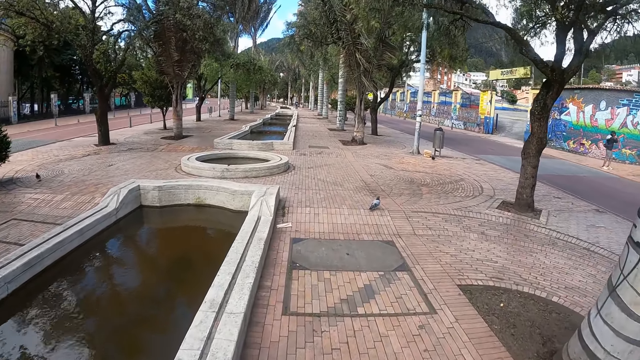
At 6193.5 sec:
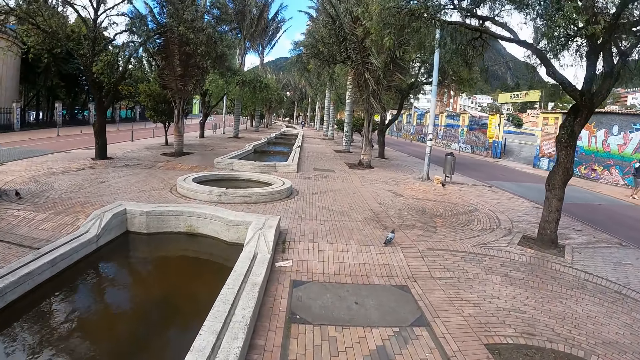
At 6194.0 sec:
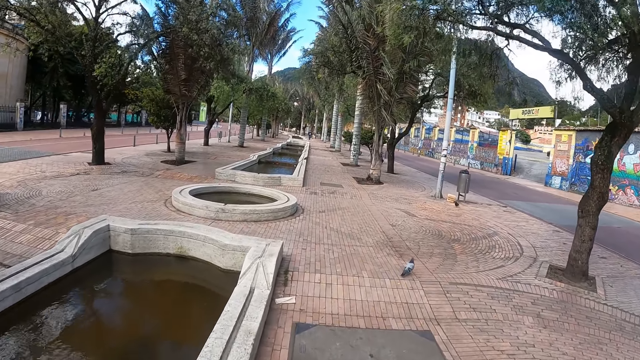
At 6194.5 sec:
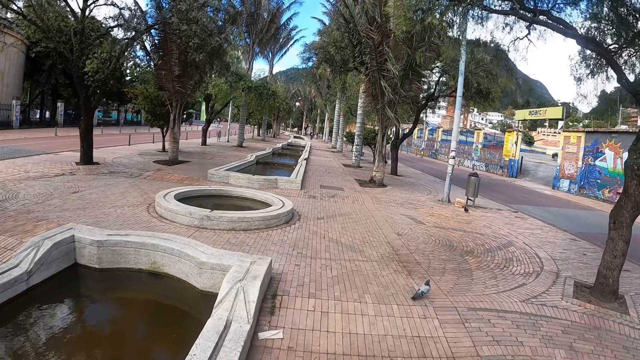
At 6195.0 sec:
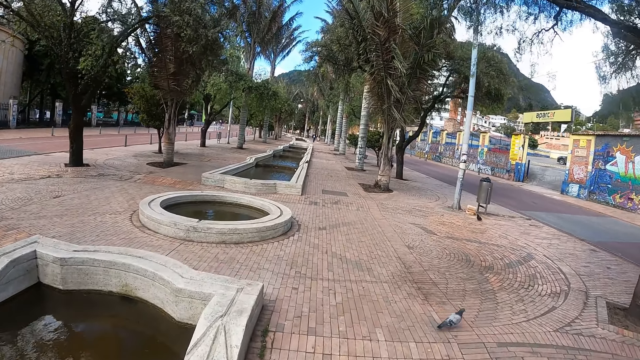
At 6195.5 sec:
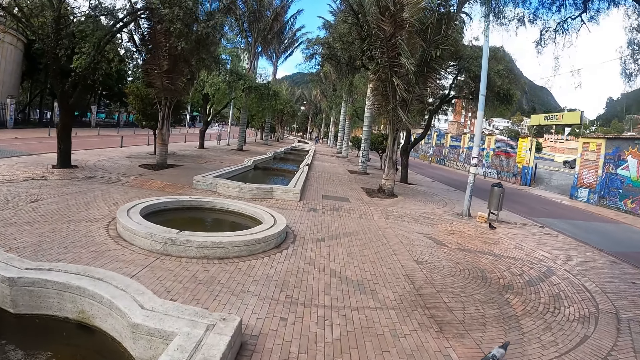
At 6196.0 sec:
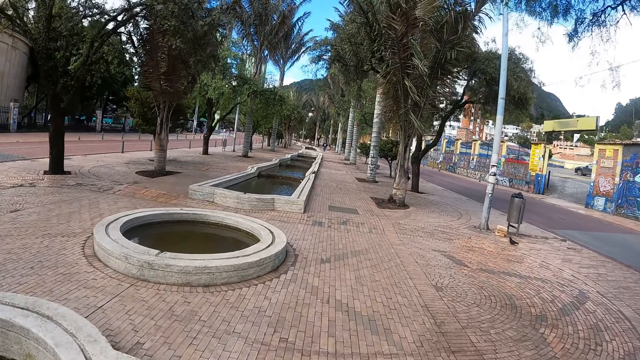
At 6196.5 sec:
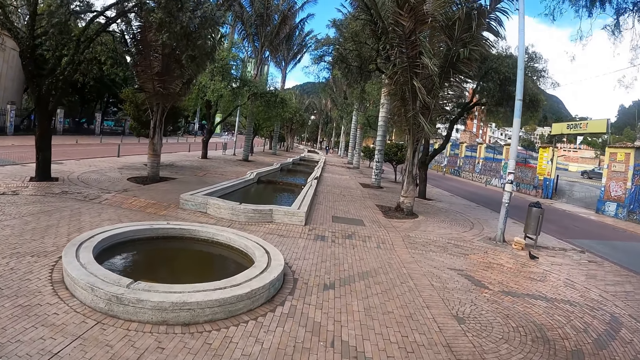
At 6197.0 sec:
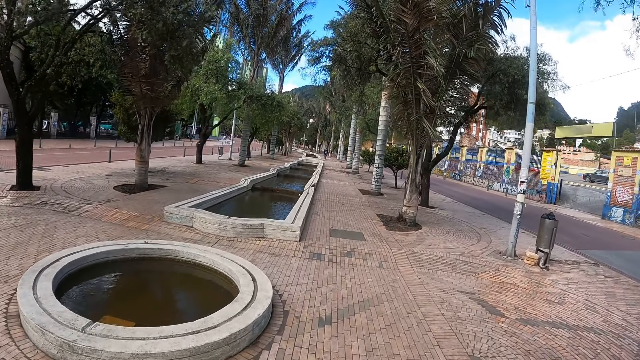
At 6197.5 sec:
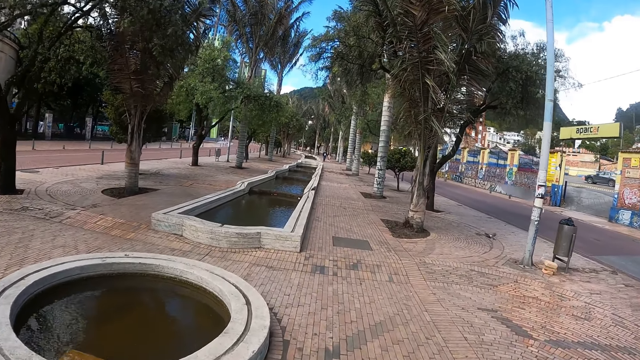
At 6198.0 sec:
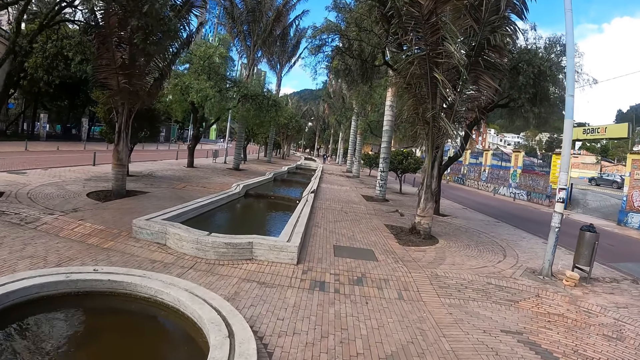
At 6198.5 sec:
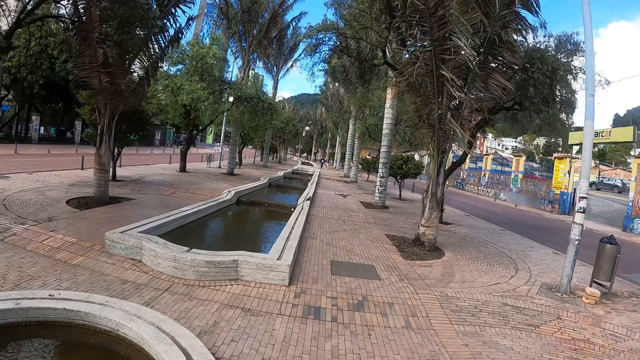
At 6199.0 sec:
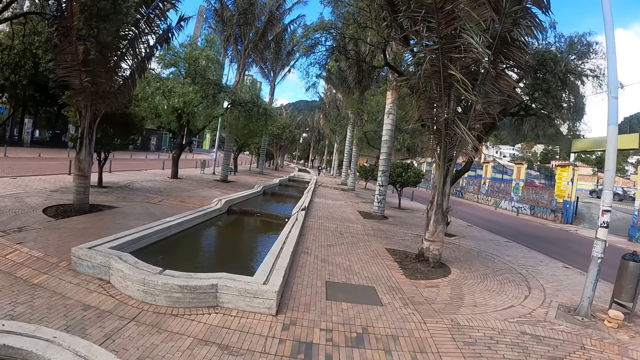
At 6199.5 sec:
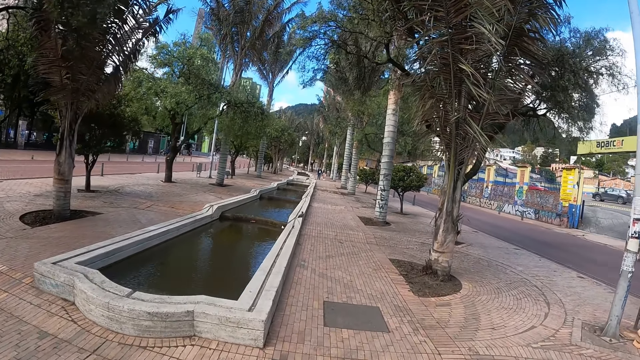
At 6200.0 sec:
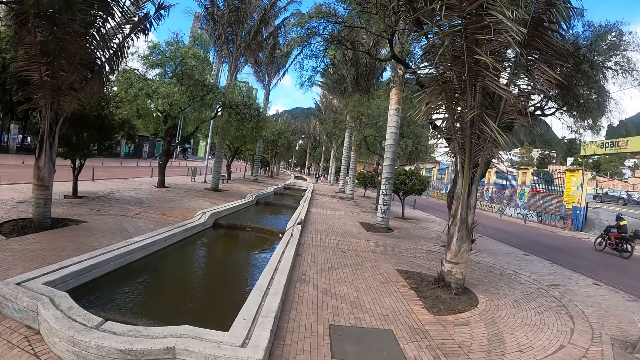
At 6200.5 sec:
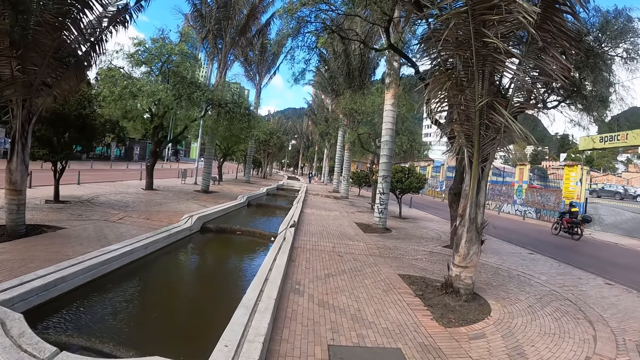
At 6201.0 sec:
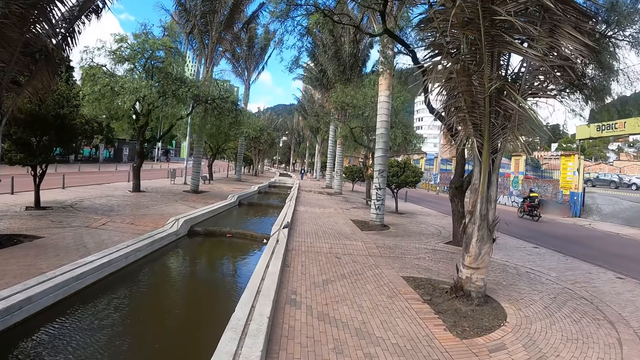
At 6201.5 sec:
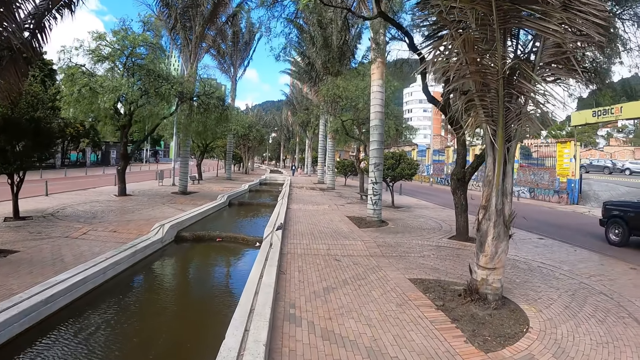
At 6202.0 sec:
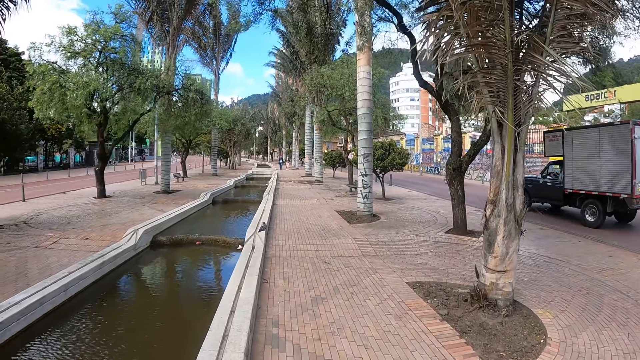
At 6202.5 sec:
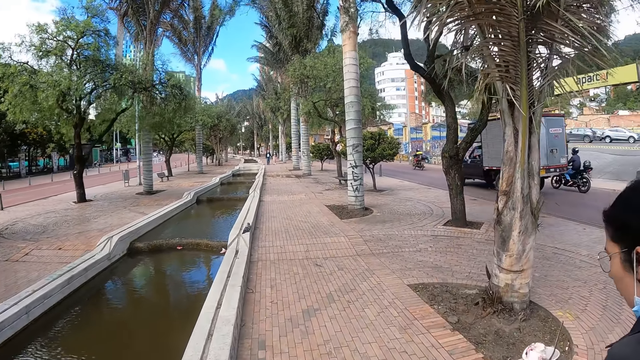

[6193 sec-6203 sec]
The camera wearer walks along the street.

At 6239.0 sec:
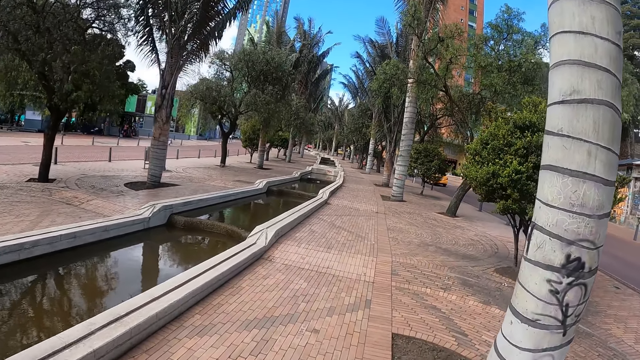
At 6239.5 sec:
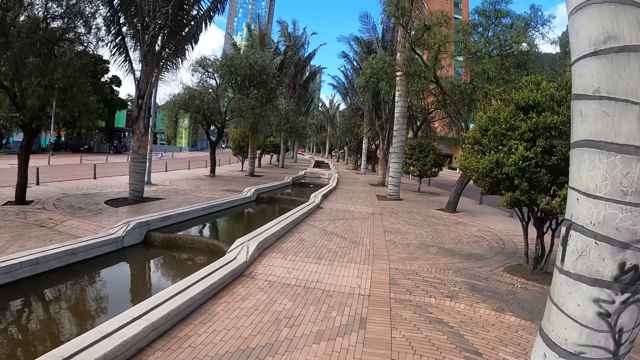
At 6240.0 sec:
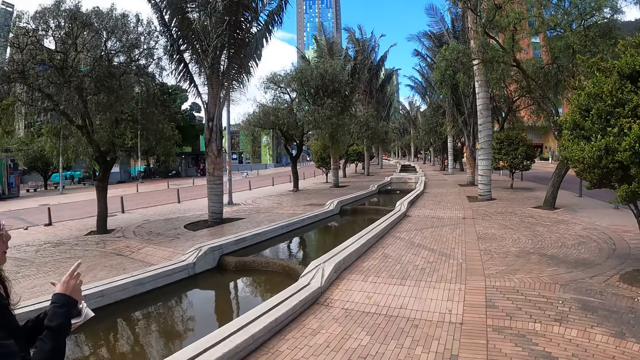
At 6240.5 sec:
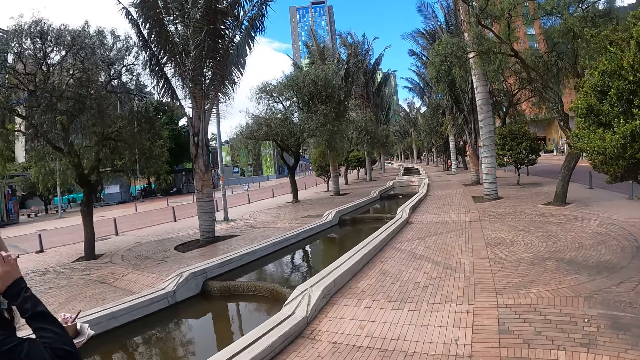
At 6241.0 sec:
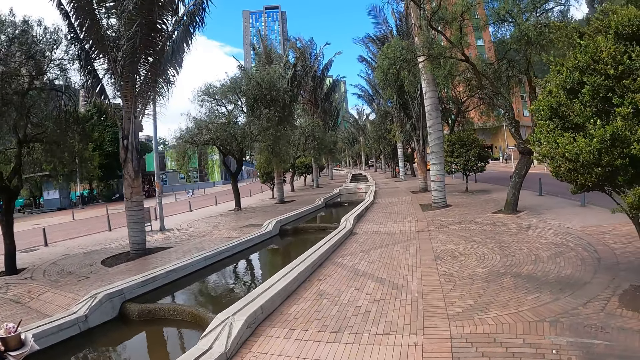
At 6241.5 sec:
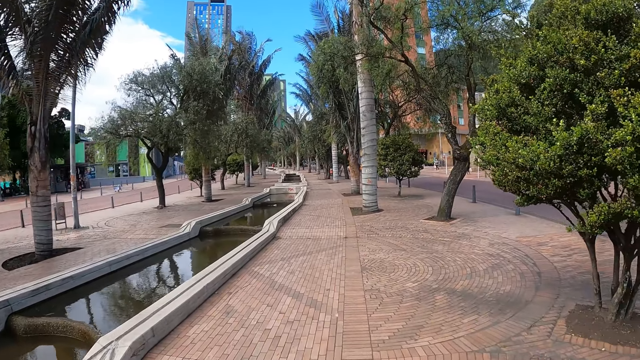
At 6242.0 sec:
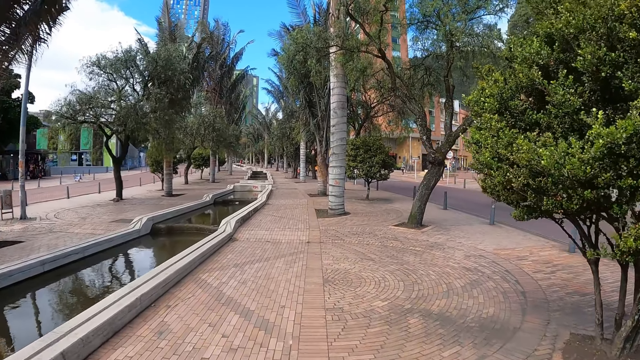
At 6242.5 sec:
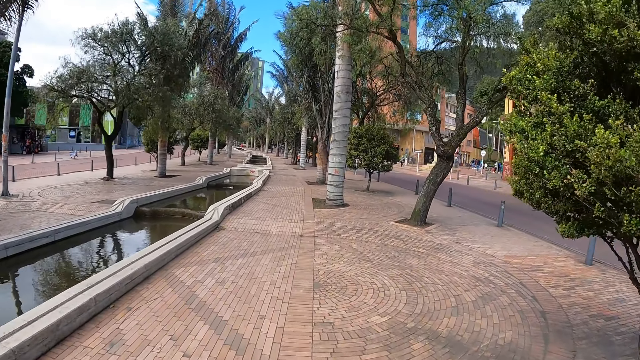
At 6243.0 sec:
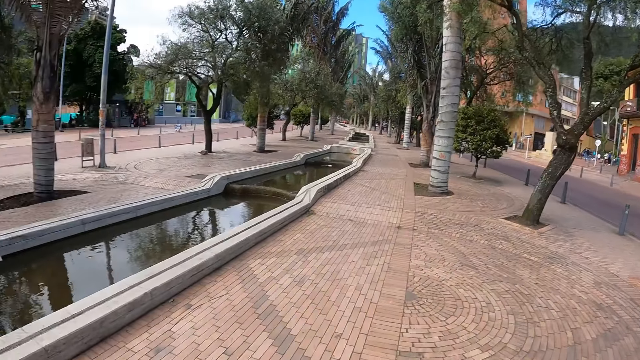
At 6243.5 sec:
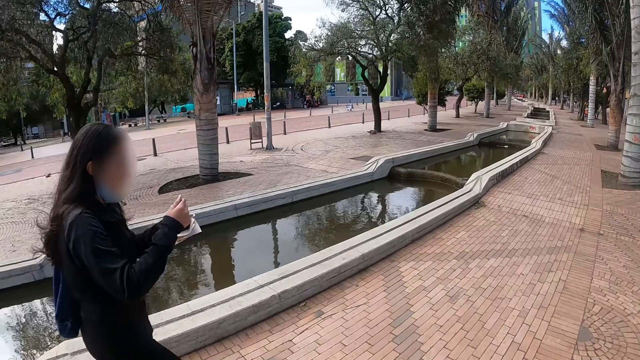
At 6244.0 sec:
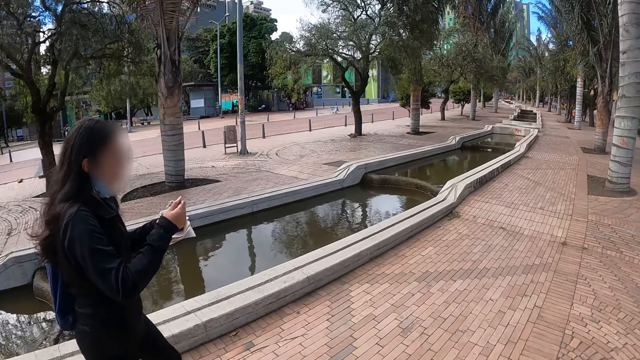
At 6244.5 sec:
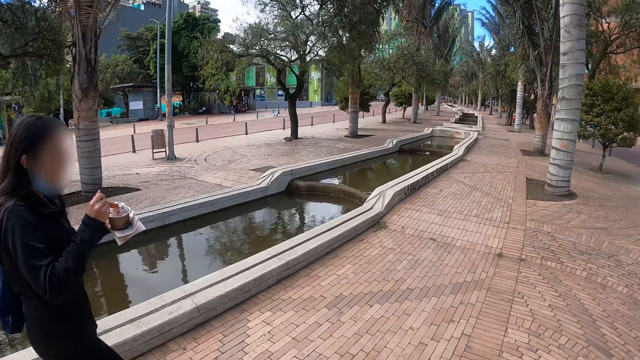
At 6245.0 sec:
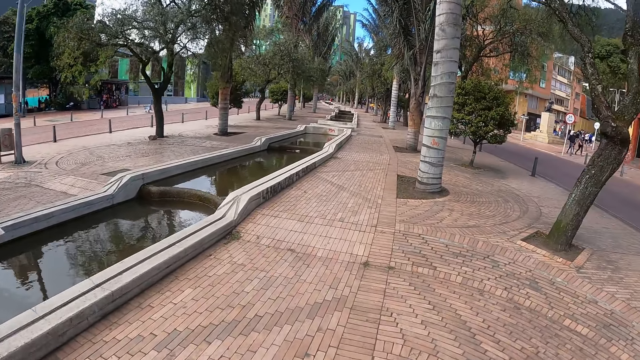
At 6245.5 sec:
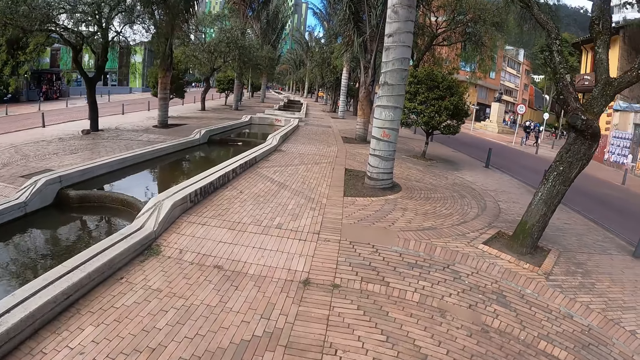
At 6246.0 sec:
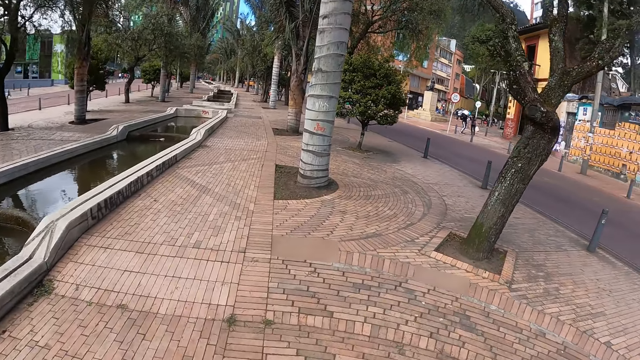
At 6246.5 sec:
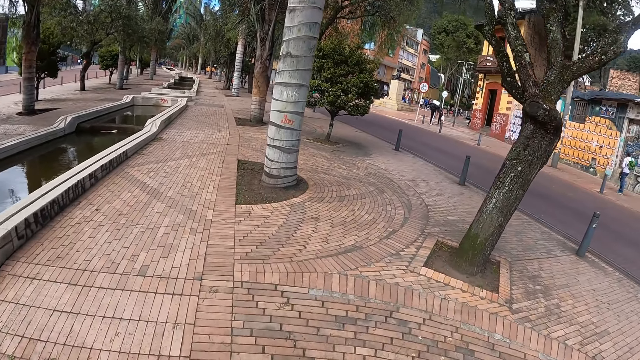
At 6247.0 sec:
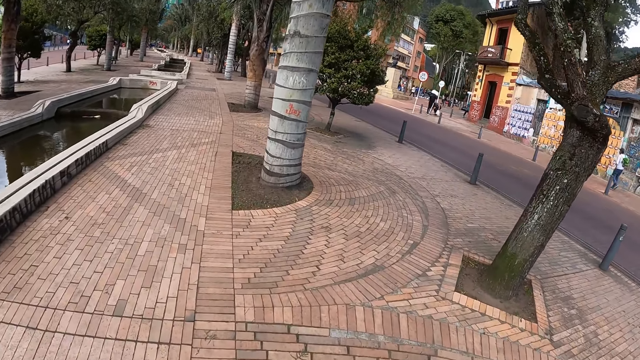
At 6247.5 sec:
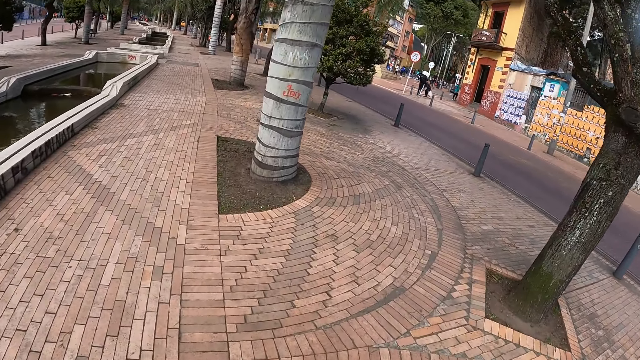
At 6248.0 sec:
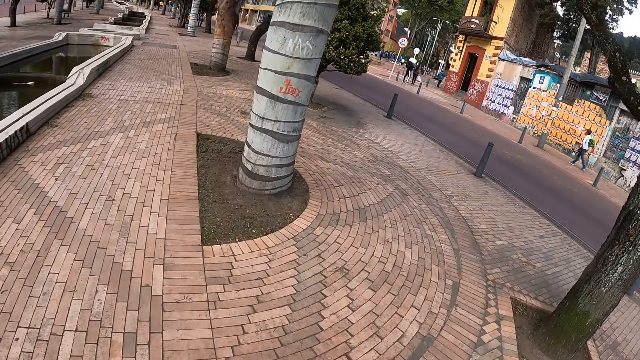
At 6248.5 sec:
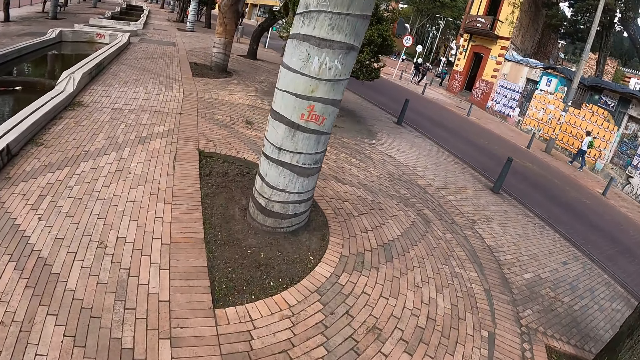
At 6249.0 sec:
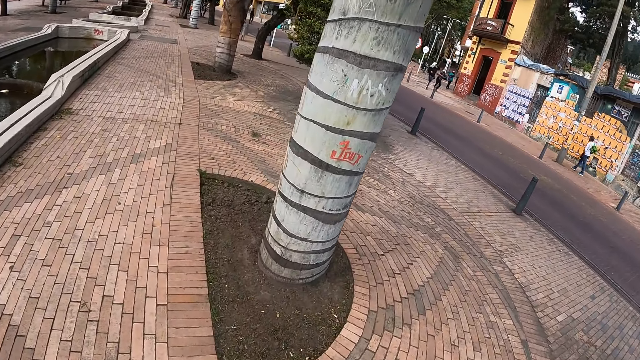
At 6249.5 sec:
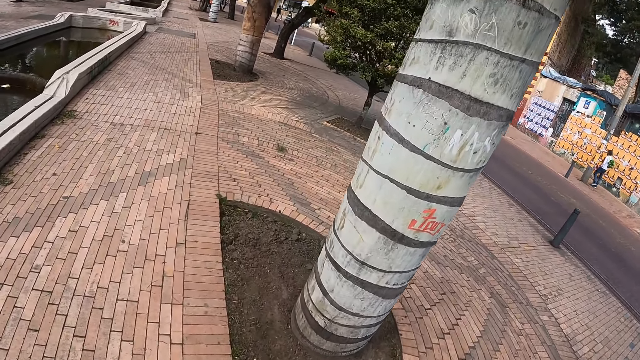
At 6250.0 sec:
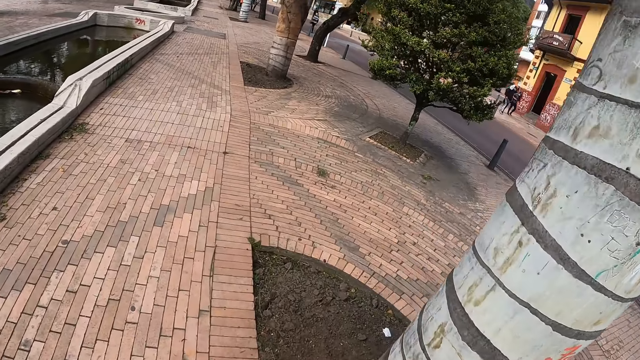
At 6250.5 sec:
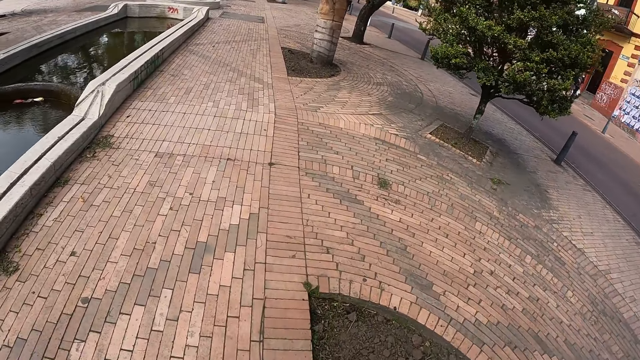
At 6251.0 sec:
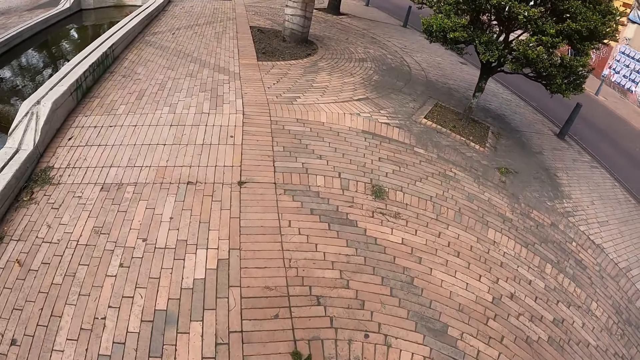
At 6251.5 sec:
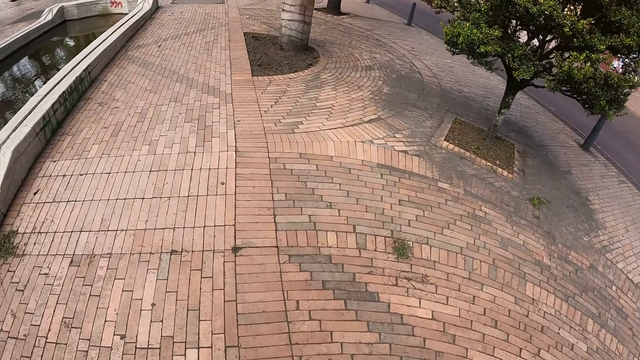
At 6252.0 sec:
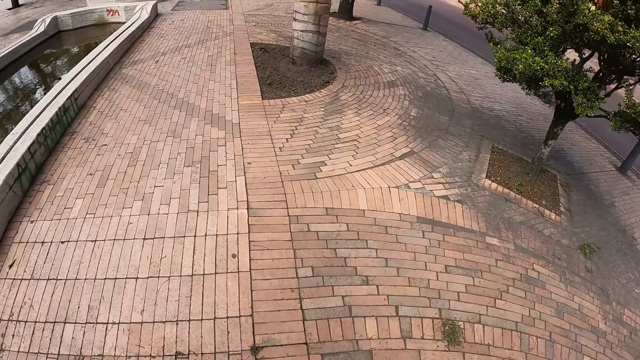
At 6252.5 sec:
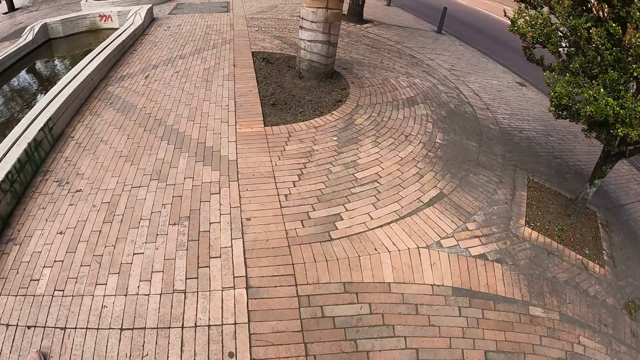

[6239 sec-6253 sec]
A woman touches her hair. A person walks next to the camera wearer. Another woman scoops an ice cream. The camera wearer looks at the person. They walk on the pavement.
